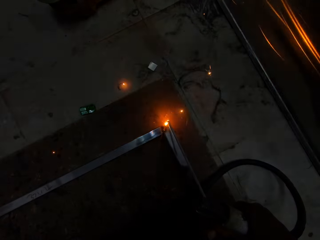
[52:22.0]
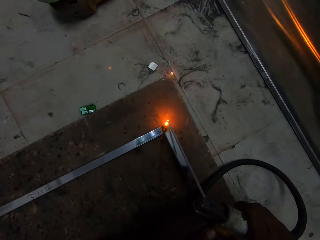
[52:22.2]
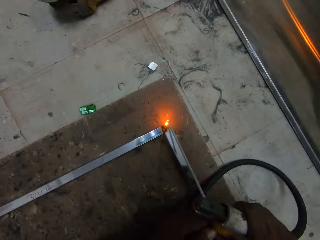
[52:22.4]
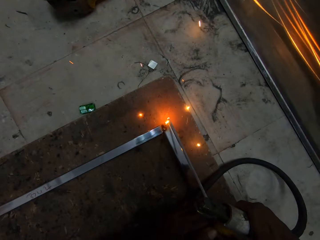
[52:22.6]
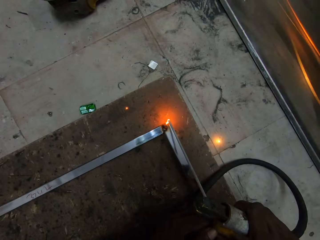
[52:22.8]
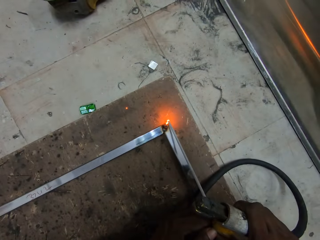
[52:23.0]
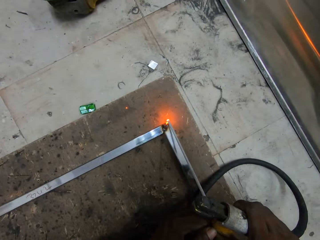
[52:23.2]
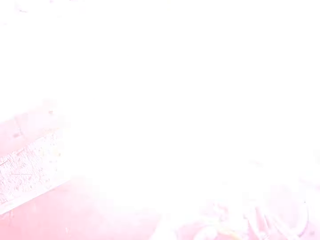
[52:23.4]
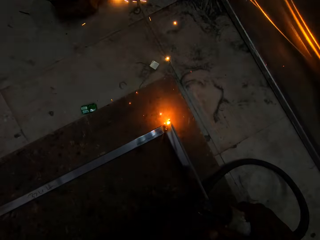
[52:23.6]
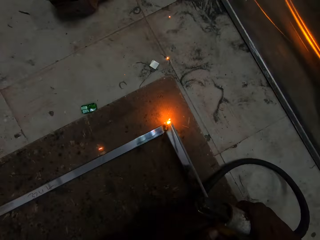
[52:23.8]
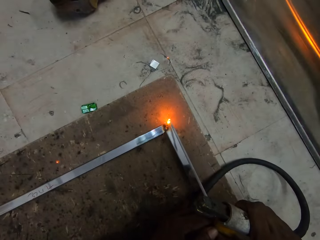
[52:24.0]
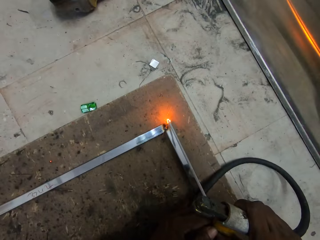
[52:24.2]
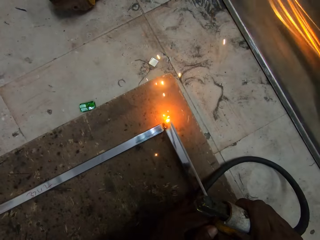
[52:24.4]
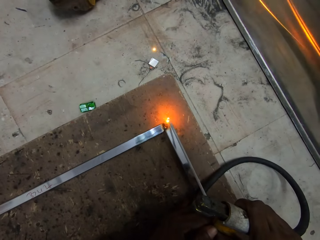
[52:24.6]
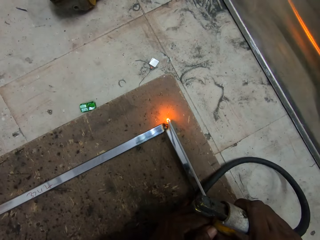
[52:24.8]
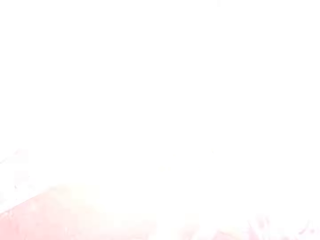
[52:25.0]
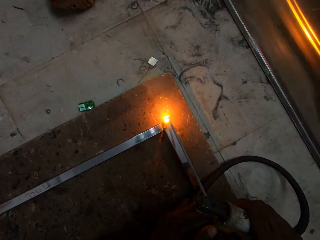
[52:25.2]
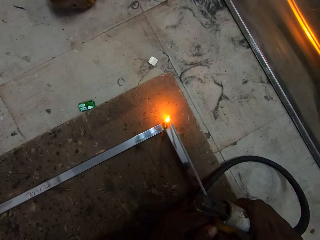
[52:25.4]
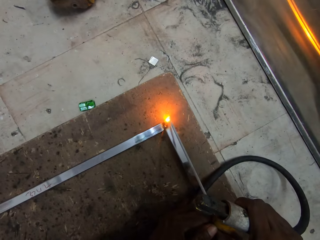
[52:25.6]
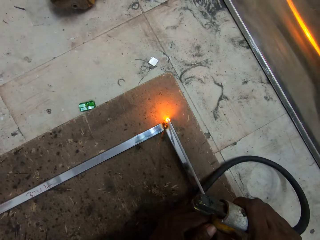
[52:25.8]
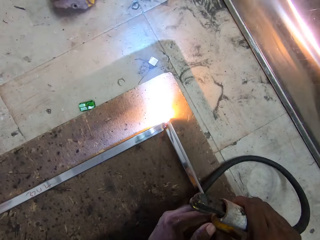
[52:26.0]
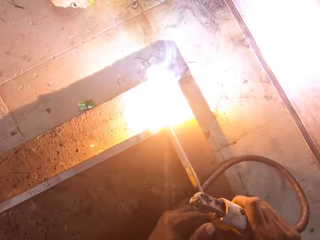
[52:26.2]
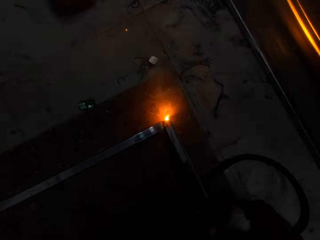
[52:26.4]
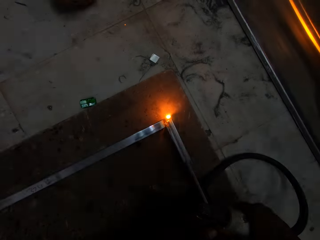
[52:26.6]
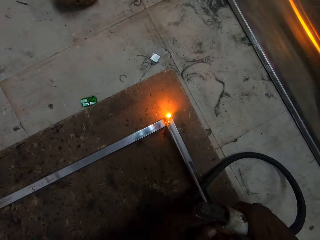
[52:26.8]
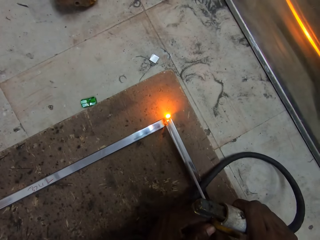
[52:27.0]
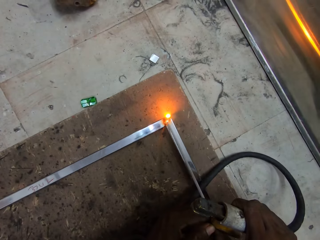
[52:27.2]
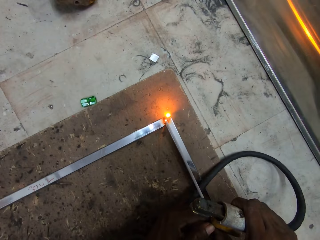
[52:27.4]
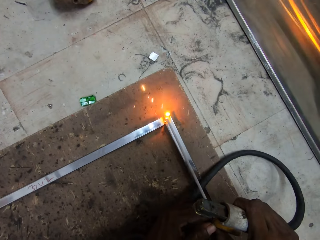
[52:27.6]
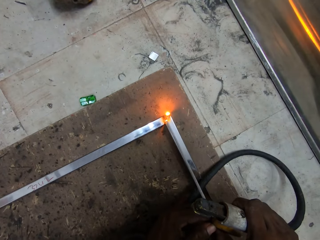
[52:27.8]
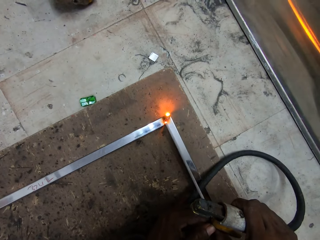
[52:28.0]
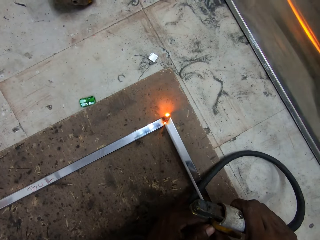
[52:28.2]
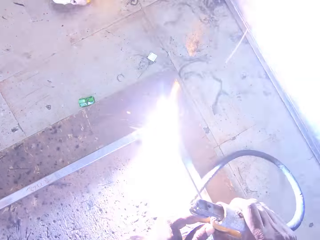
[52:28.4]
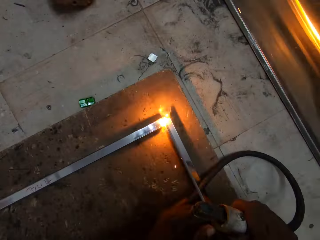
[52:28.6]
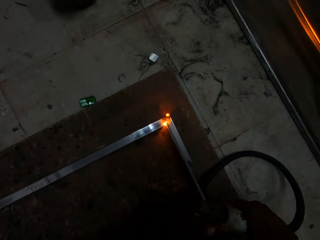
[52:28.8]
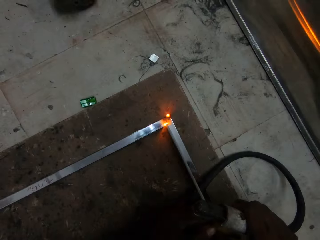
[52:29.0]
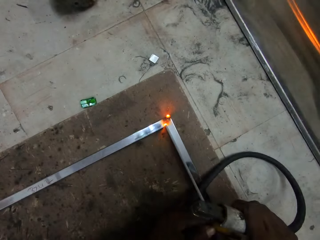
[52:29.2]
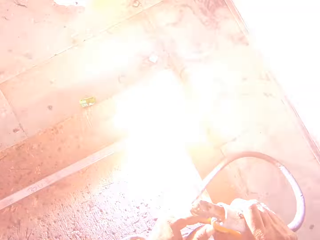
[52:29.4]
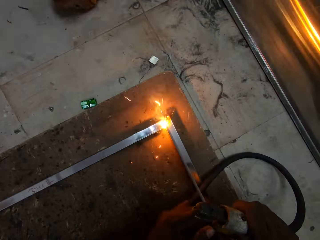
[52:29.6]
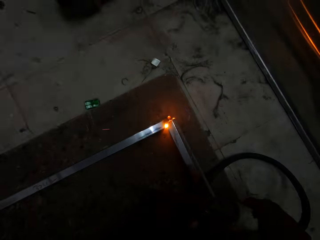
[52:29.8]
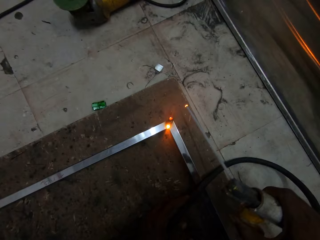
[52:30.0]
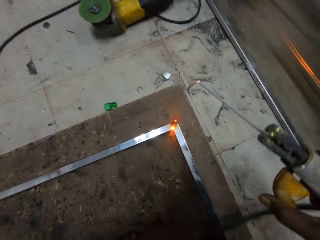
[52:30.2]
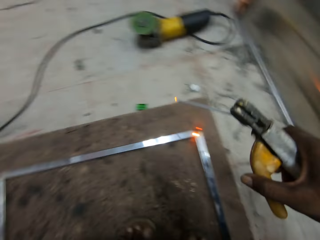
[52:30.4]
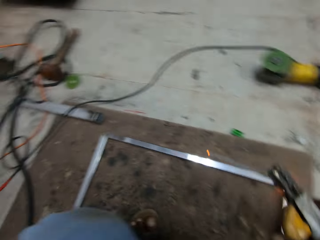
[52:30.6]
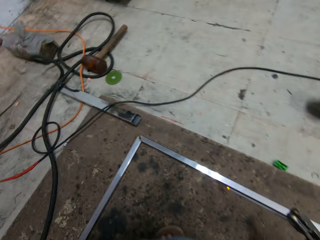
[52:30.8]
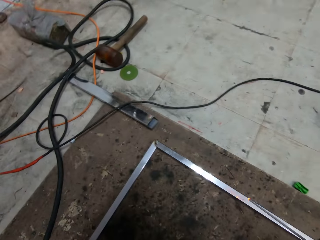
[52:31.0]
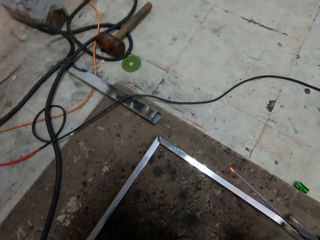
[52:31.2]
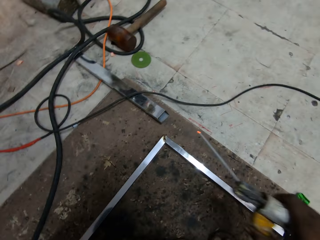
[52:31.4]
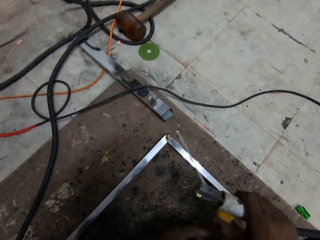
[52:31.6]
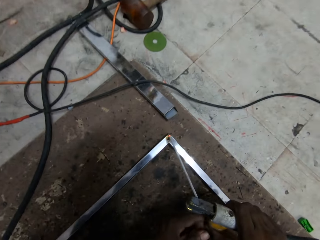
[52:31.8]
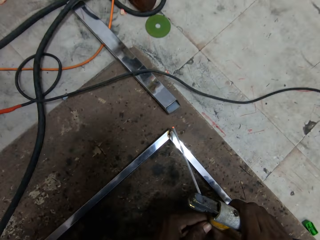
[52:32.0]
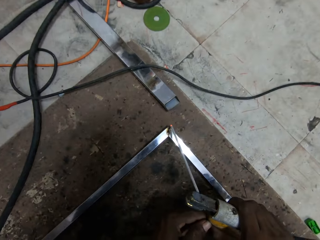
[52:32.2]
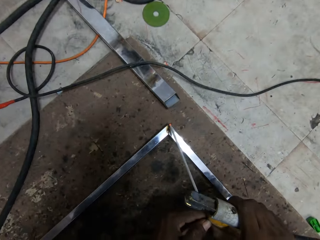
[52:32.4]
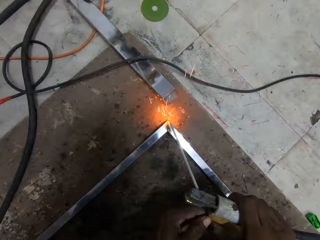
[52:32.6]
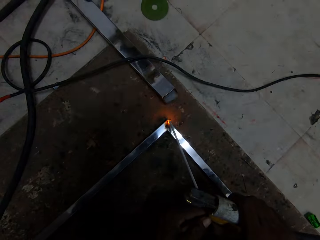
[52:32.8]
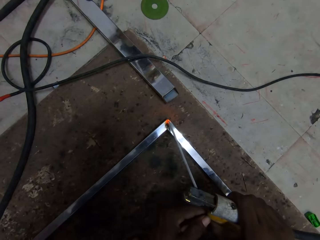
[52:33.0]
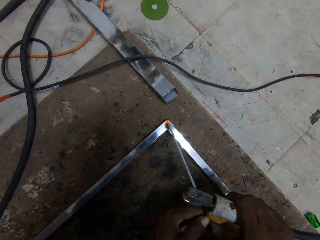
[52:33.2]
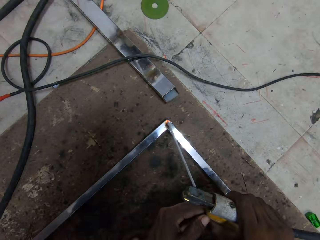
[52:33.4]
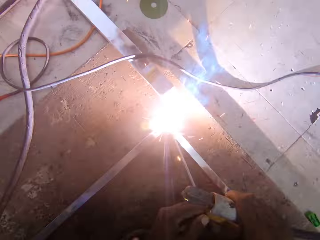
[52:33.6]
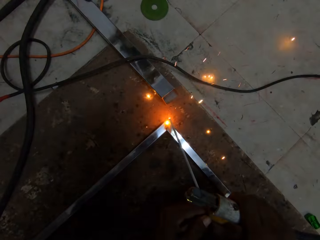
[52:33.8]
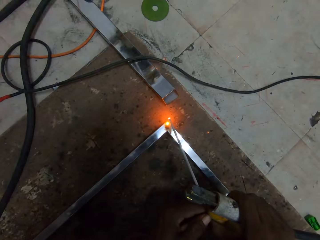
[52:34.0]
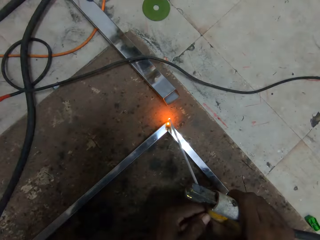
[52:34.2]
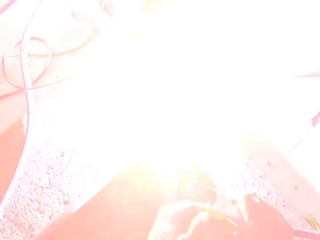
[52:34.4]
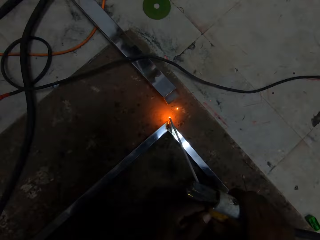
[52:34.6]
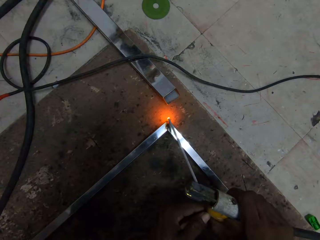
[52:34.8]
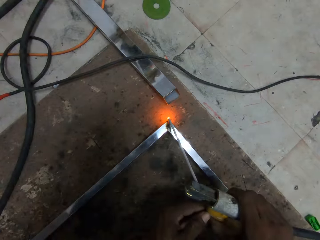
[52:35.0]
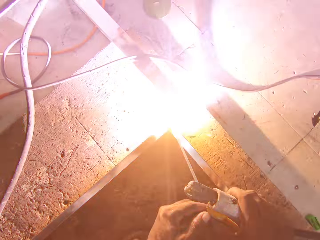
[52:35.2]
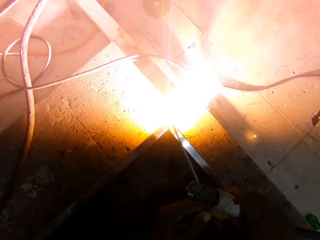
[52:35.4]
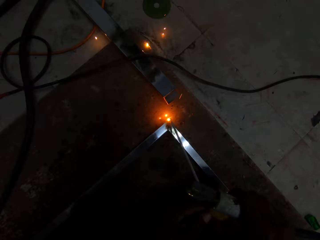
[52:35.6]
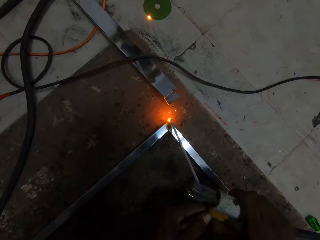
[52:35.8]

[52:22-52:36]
The camera wearer welds the edges of the frame on the ground with the welding tong in his right hand.

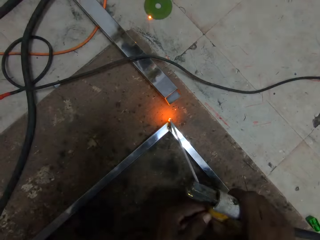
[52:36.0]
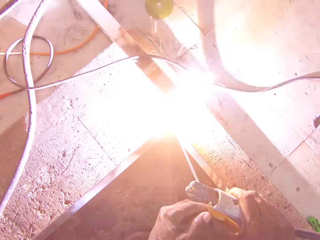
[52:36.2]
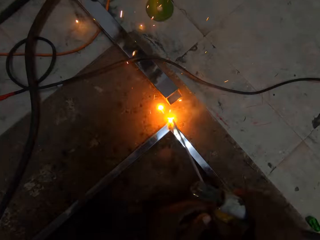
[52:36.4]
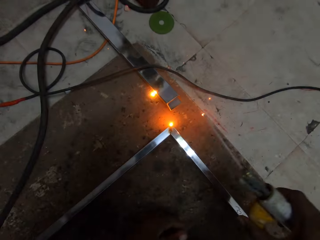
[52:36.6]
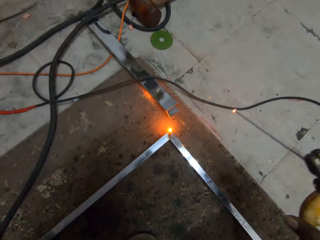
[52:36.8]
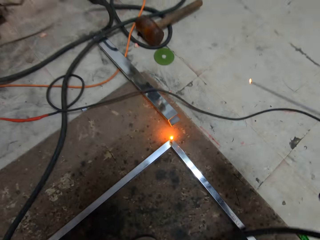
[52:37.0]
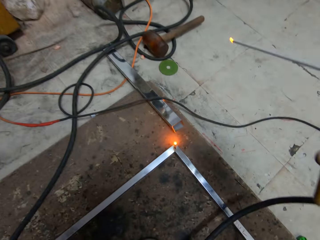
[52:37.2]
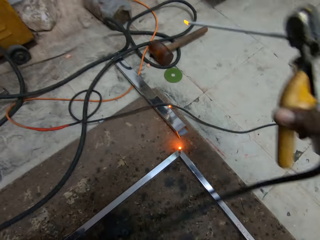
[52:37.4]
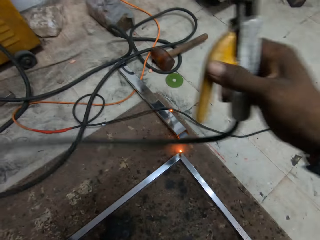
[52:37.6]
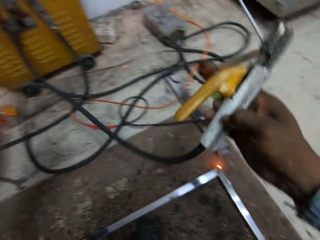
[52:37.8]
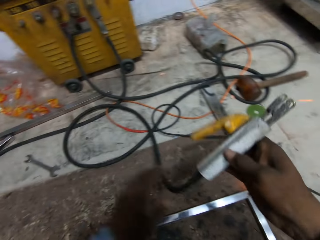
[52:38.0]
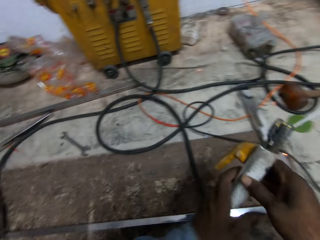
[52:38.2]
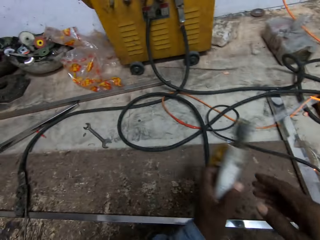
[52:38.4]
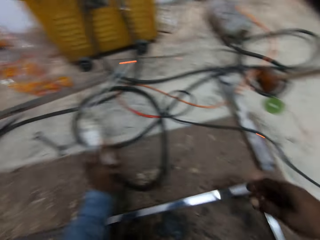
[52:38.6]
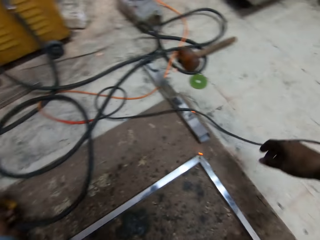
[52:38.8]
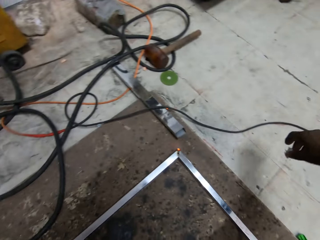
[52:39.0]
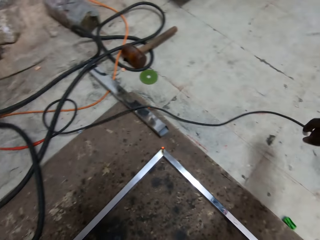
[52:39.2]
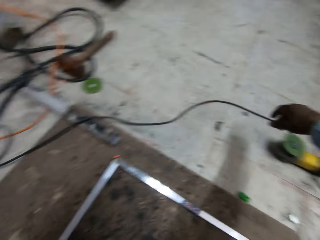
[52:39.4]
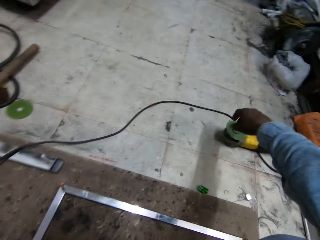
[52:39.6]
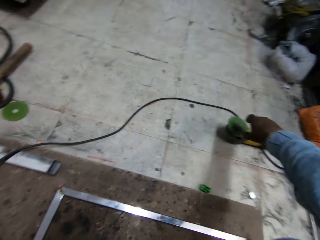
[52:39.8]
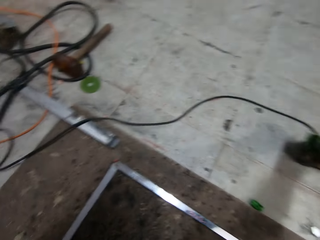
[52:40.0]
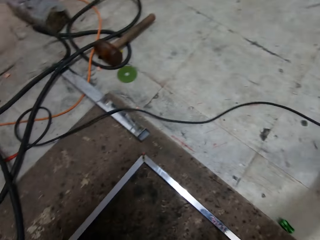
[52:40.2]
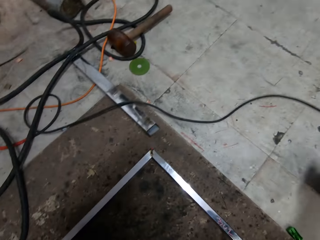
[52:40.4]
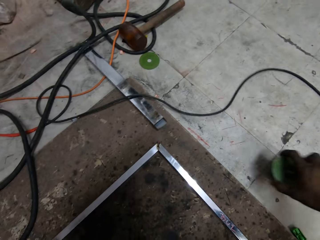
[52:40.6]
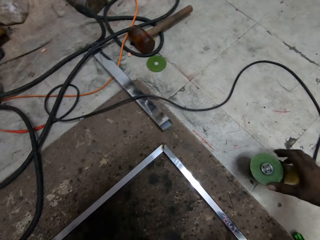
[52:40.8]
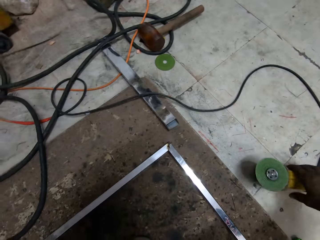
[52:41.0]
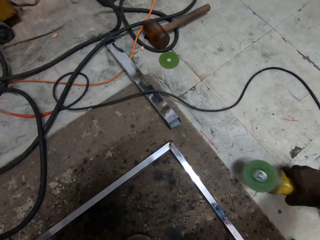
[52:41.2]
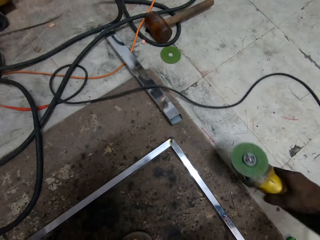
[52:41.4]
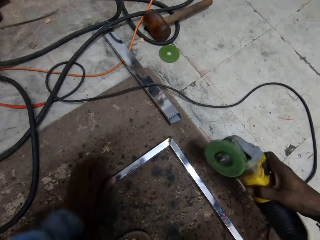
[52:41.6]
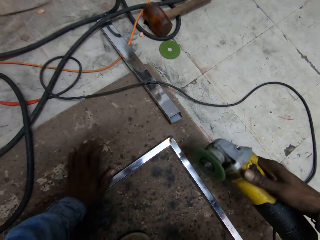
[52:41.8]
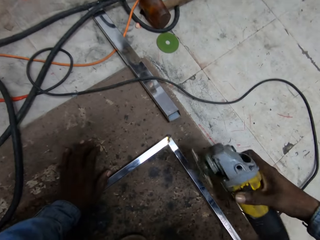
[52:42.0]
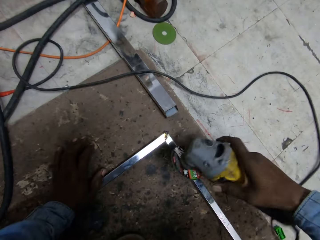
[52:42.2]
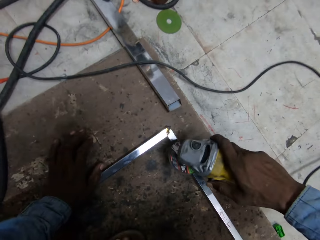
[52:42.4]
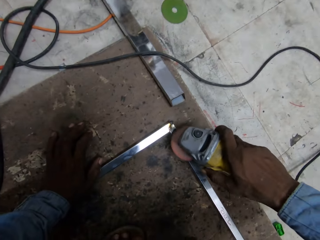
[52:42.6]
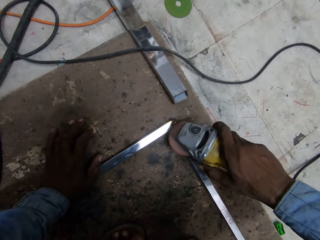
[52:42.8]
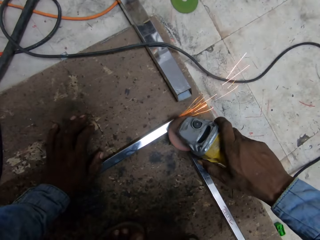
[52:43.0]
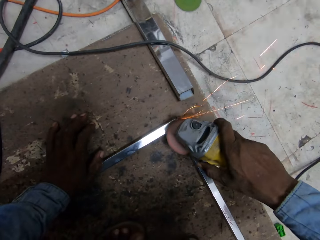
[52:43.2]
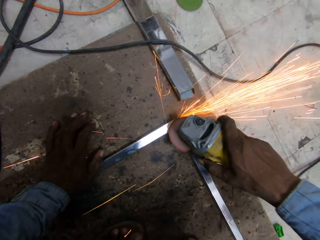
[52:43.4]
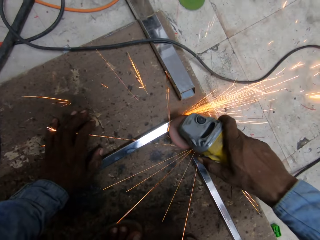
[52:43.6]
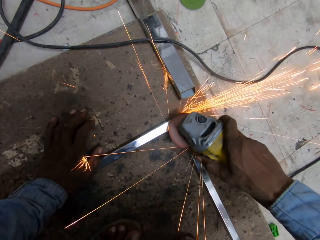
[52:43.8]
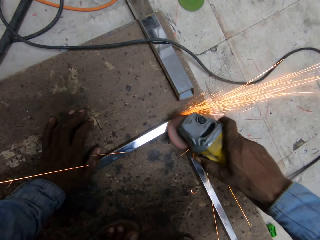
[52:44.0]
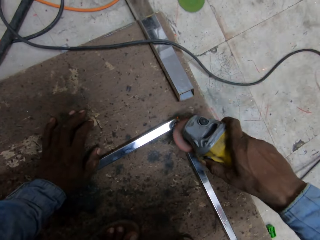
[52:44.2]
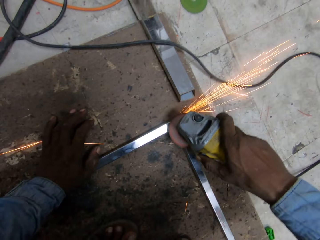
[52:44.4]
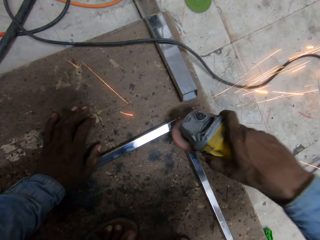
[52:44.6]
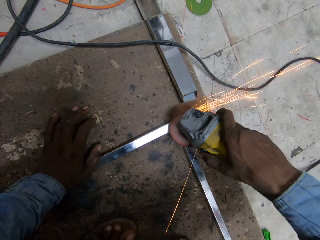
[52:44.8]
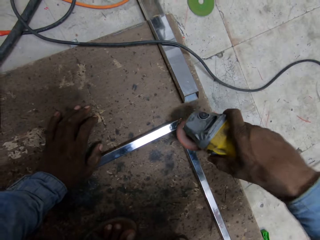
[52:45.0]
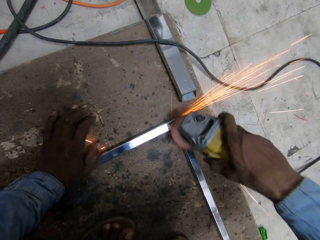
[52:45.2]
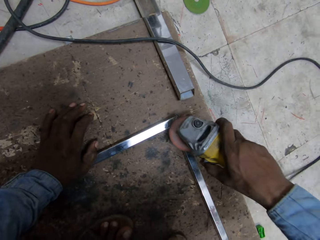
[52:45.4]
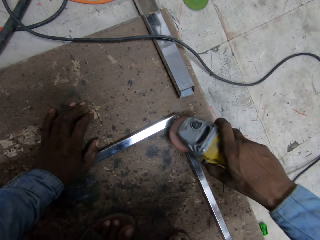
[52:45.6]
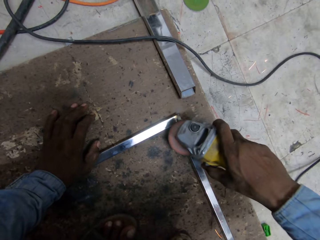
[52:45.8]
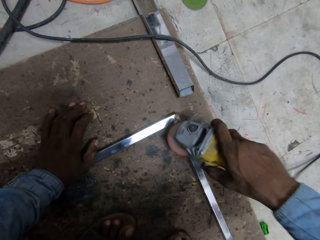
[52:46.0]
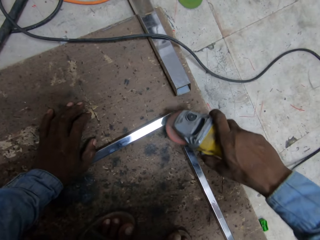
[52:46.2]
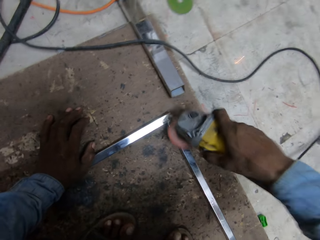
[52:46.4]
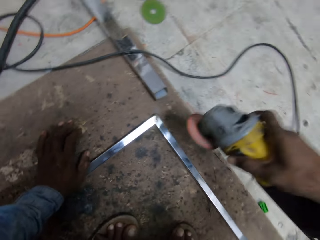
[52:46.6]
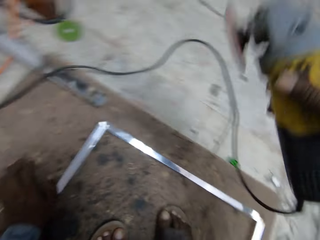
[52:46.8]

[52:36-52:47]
The camera wearer places the electrode holder down on the floor. He transfers the welding tong from his right hand to his left hand. He picks up the sanding machine on the ground with his right hand. He smoothens the edge of the frame with the sanding machine in his right hand.
